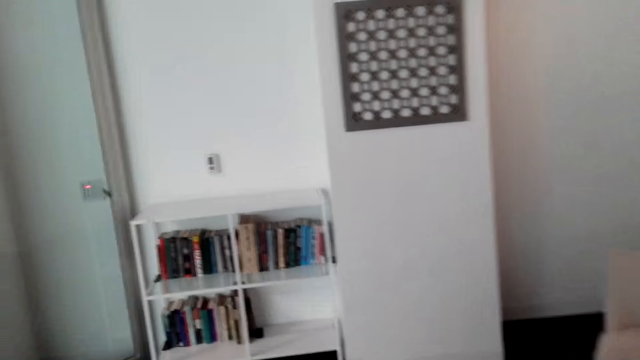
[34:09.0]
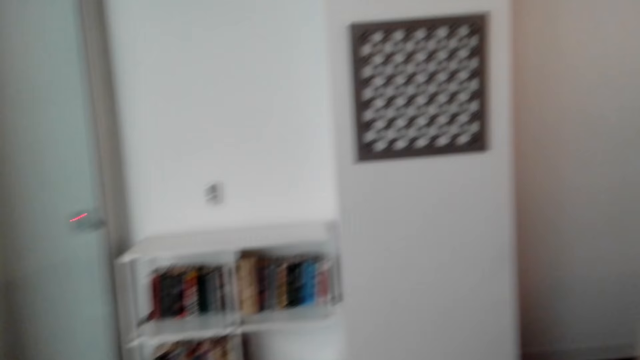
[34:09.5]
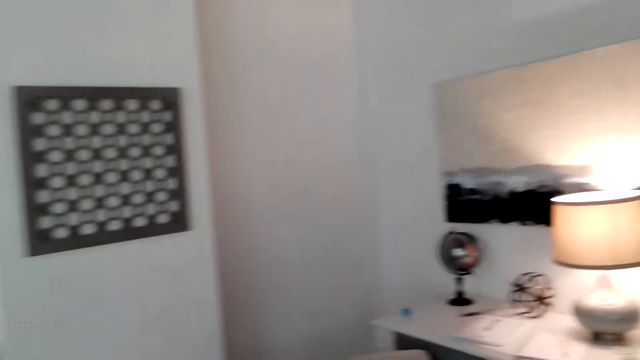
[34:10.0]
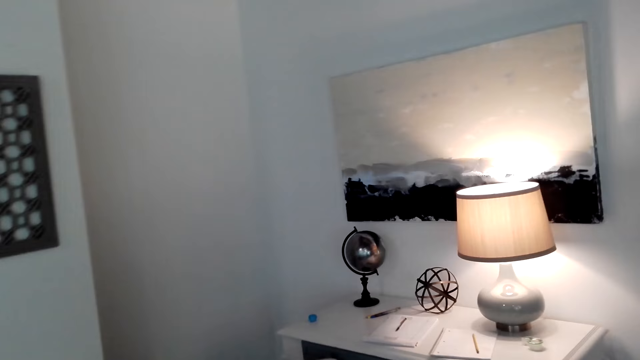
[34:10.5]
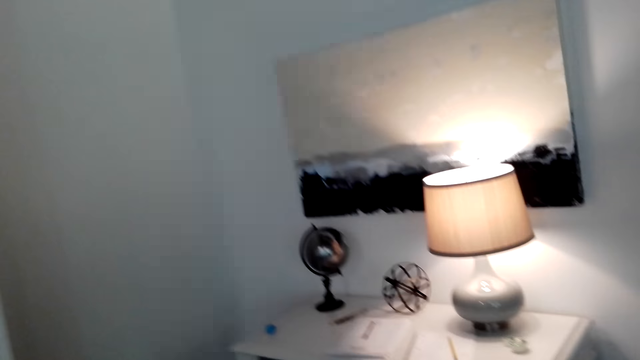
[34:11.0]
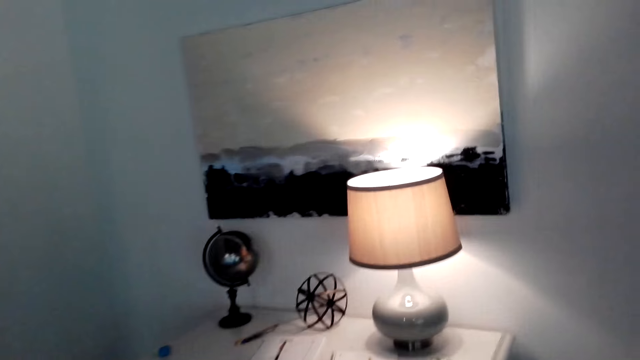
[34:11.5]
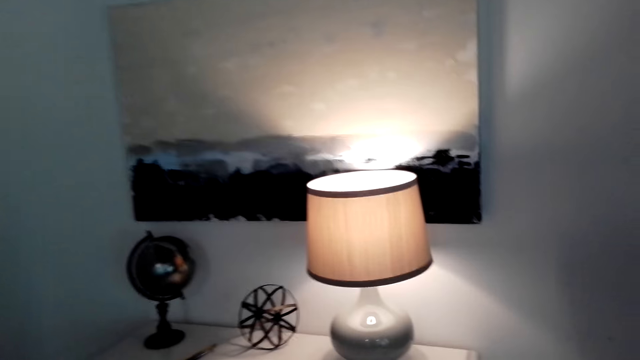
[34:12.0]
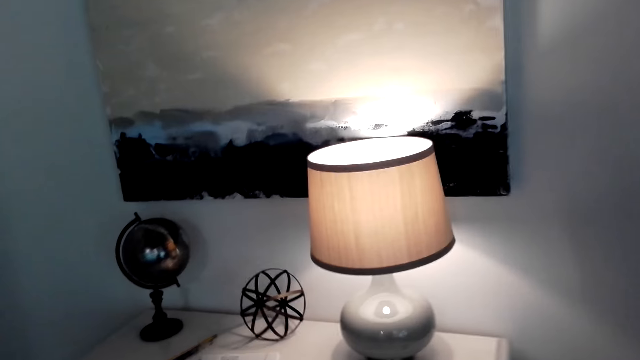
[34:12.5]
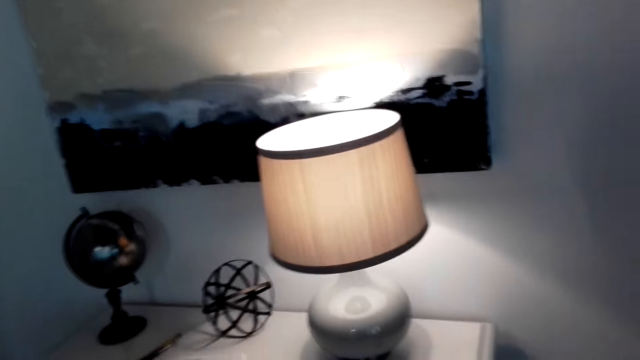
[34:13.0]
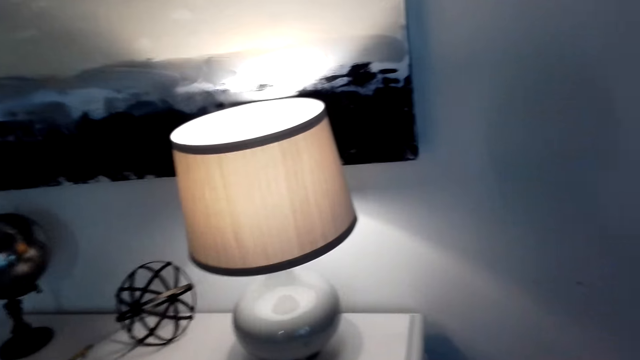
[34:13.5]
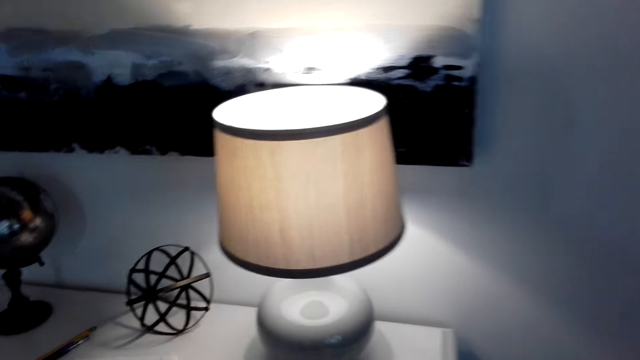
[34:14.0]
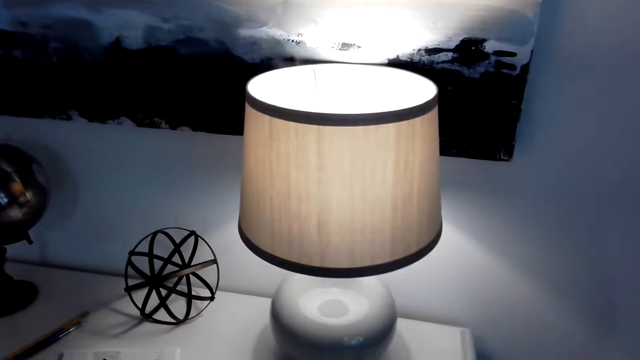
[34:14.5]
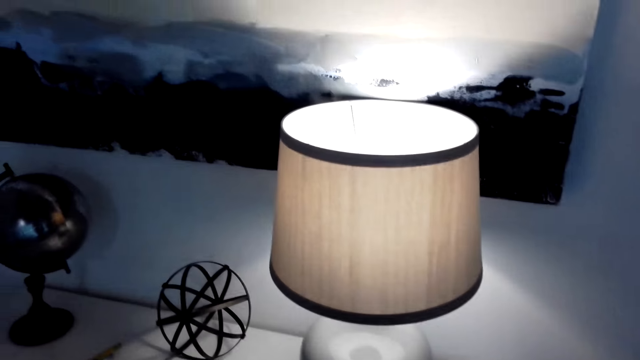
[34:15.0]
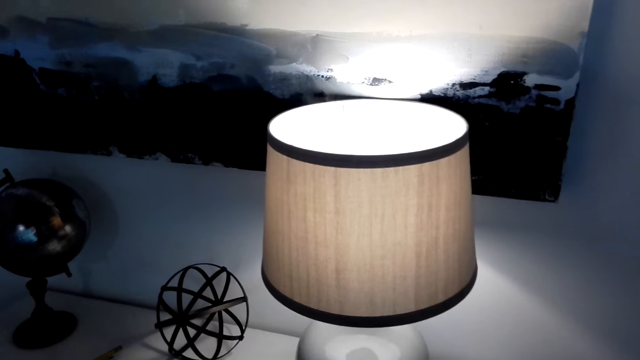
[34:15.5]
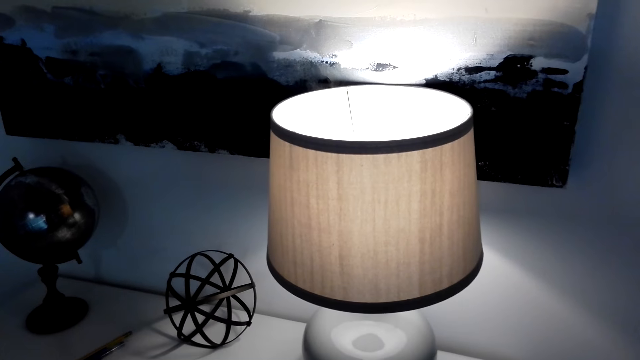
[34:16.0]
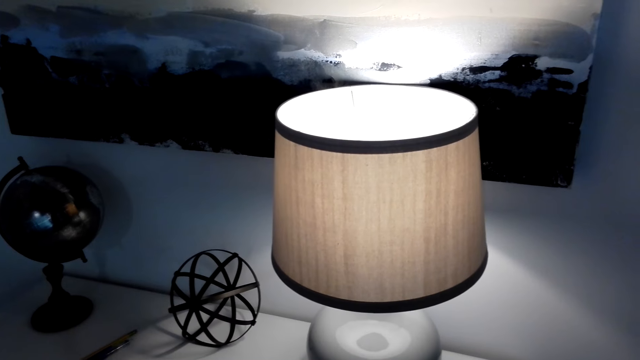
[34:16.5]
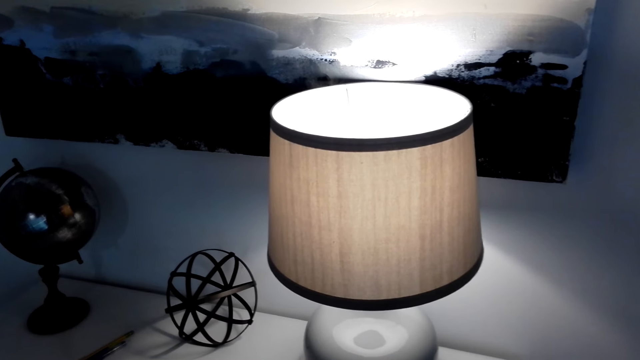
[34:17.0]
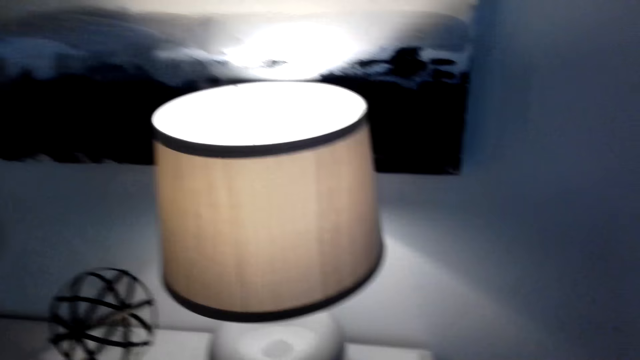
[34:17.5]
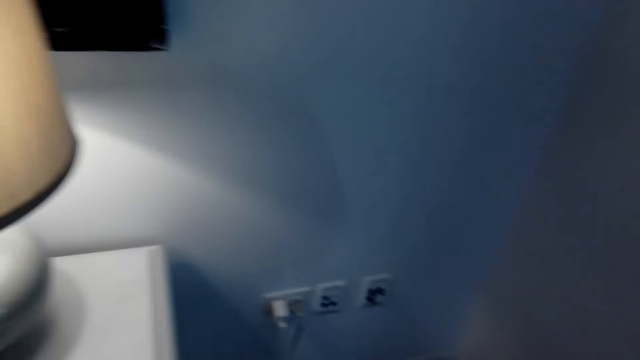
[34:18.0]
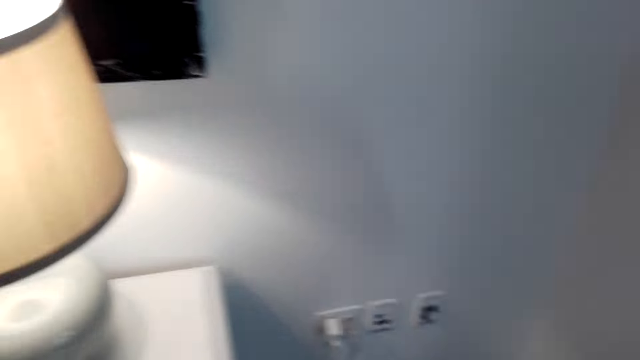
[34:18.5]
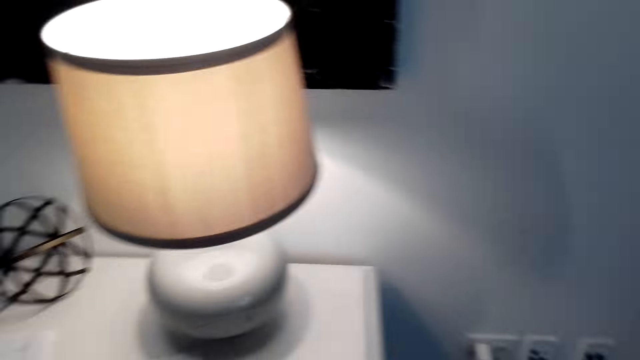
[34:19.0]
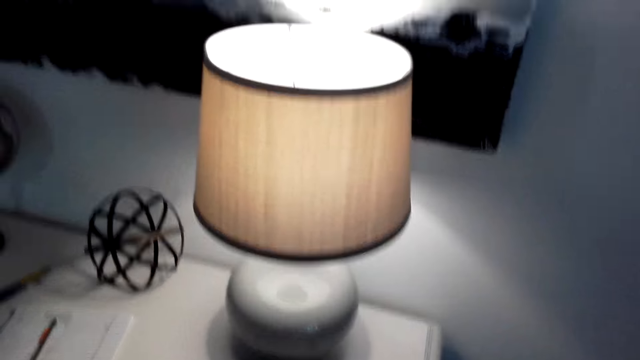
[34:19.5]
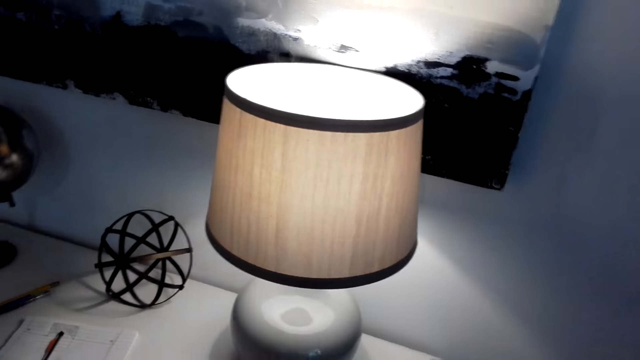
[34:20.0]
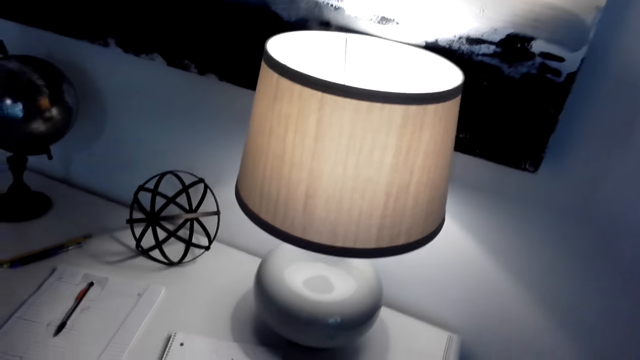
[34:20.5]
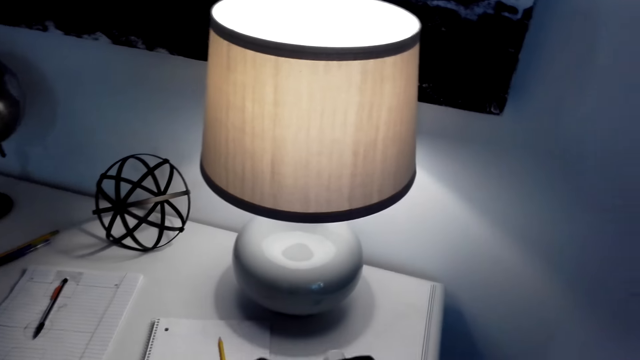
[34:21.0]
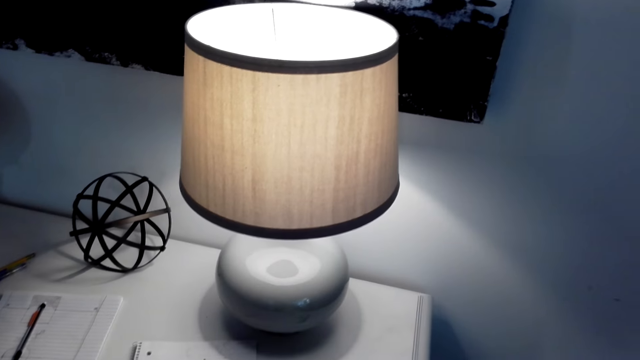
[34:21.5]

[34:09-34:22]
The camera wearer walks around. They look around.

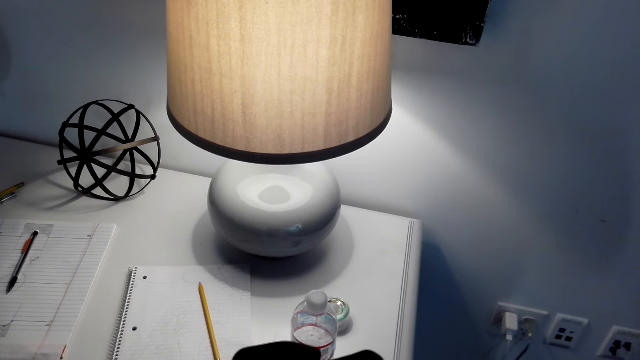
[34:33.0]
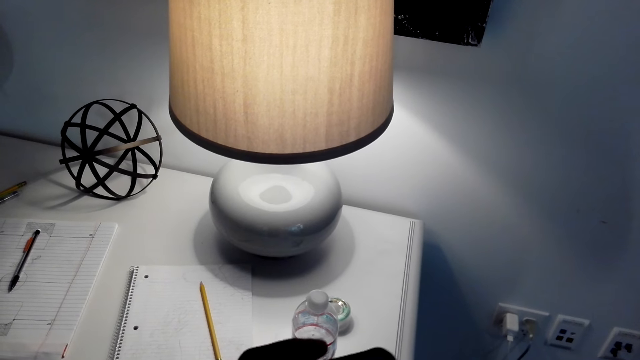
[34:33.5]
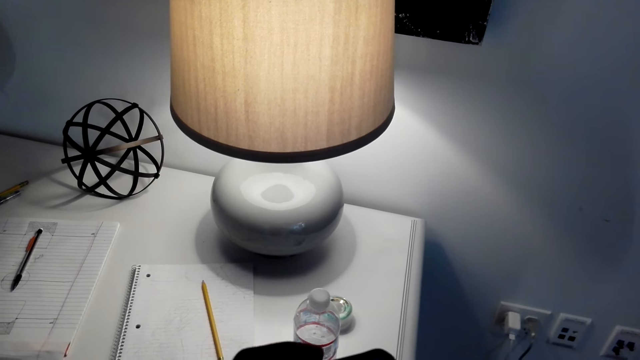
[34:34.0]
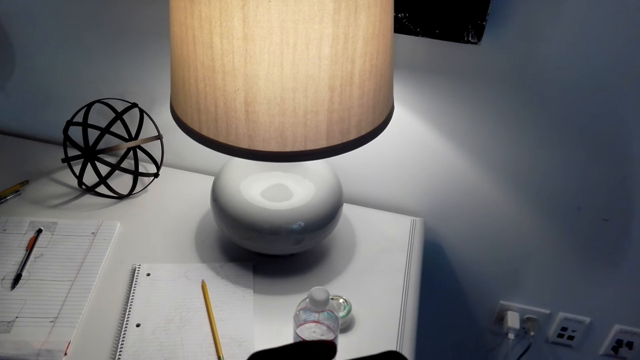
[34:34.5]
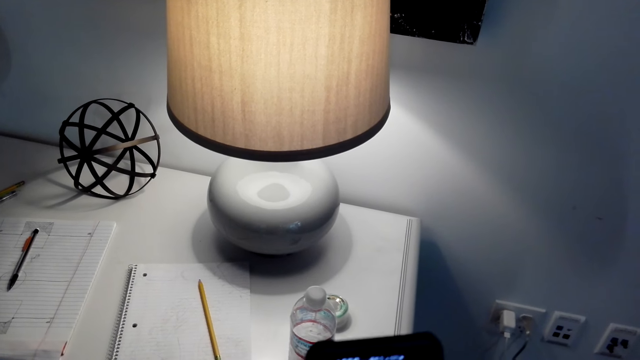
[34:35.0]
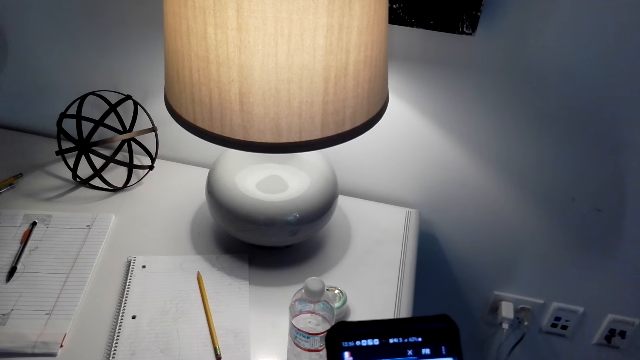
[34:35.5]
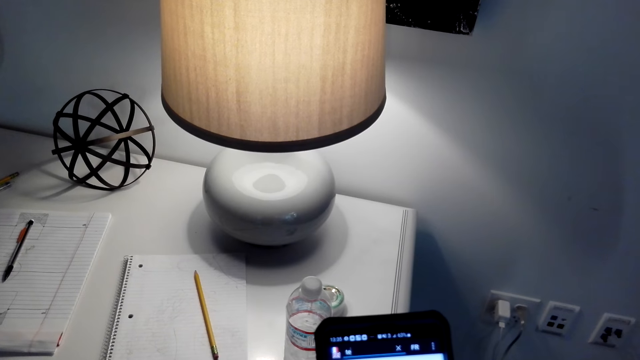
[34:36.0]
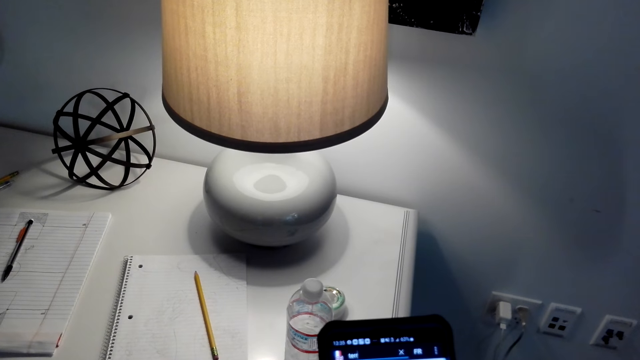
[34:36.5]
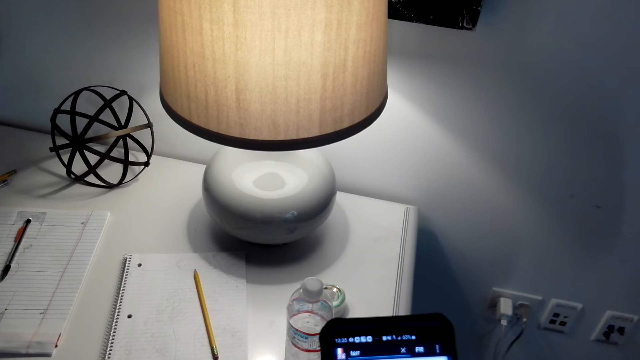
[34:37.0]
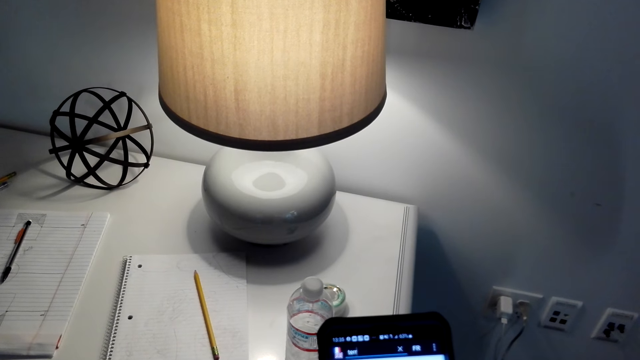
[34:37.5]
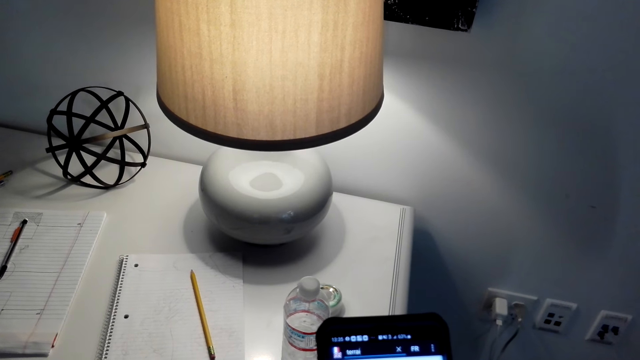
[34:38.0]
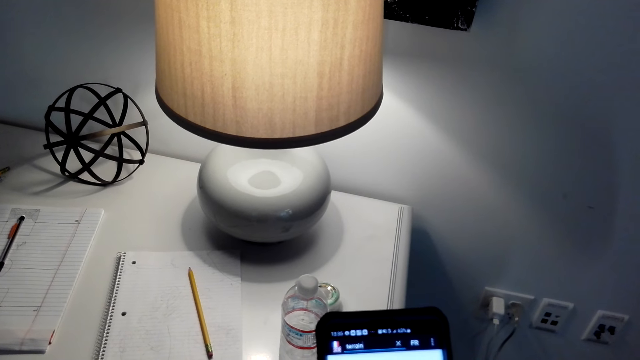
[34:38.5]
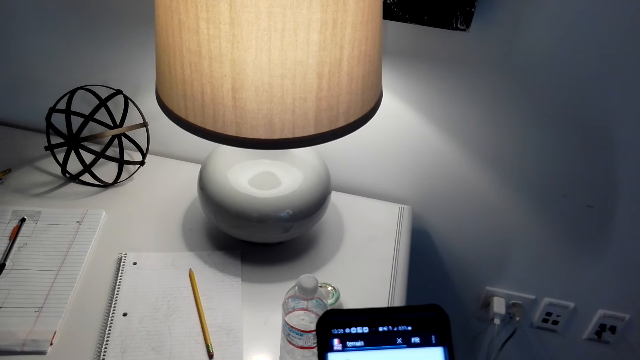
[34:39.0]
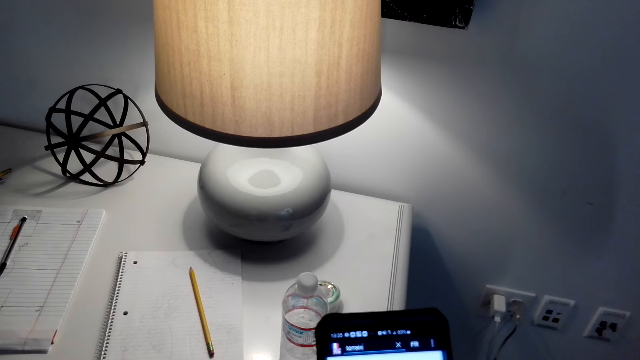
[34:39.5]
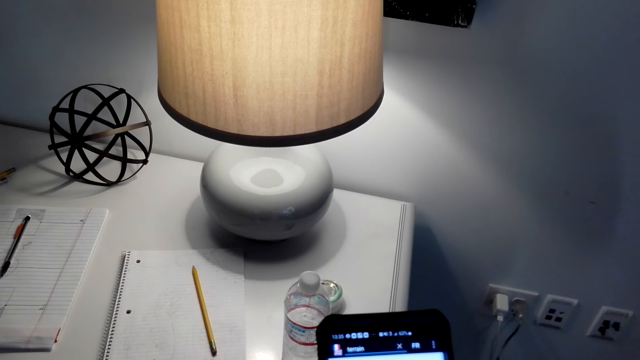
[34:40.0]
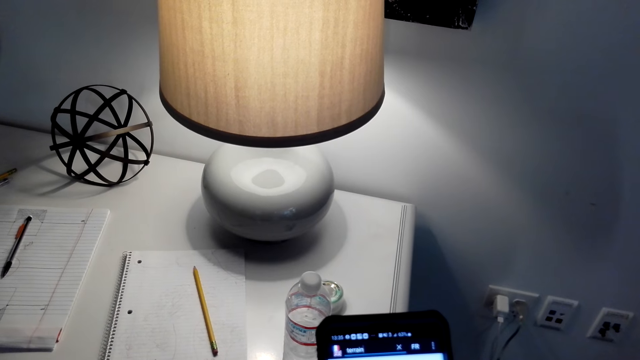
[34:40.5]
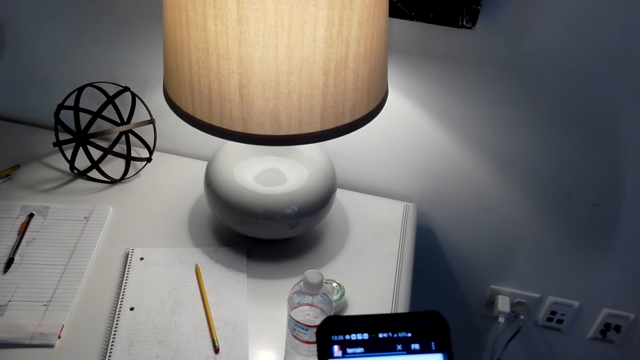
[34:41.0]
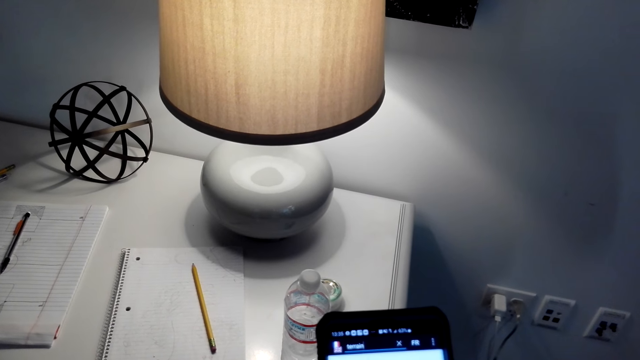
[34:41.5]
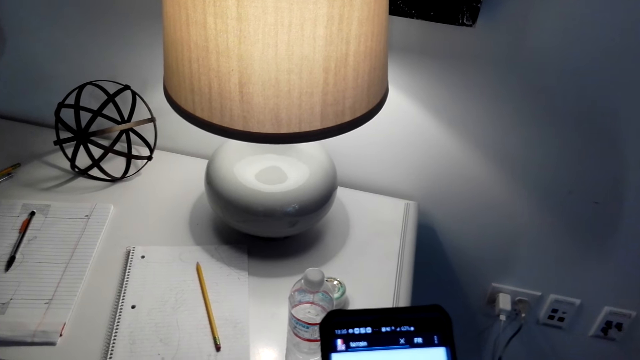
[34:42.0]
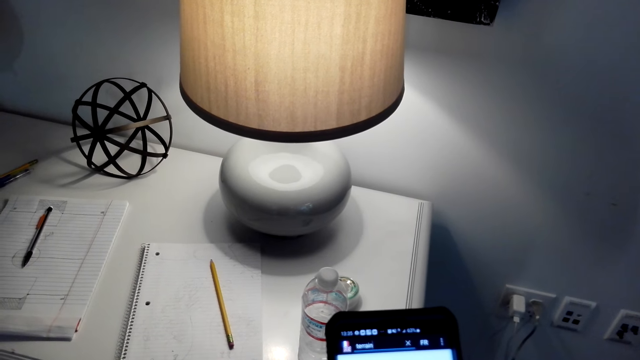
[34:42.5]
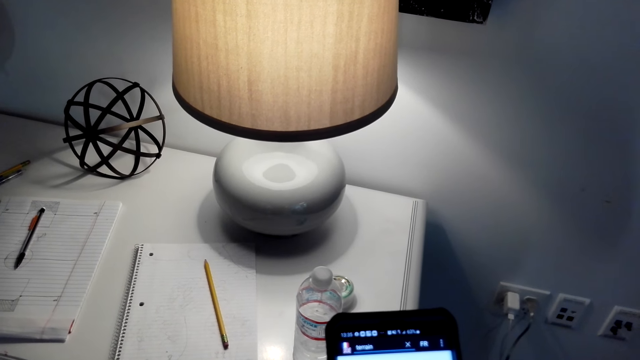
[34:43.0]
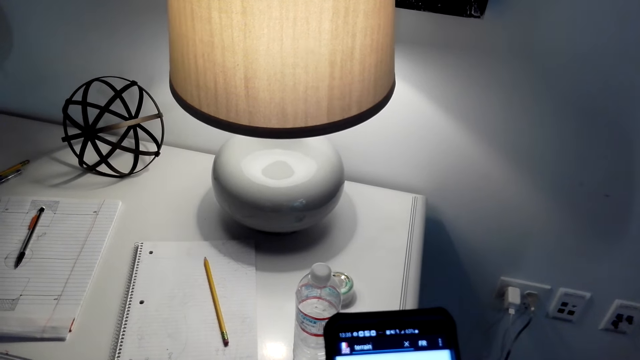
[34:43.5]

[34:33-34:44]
The camera wearer pulls out his phone. He scrolls on the cell phone. He uses the phone.
